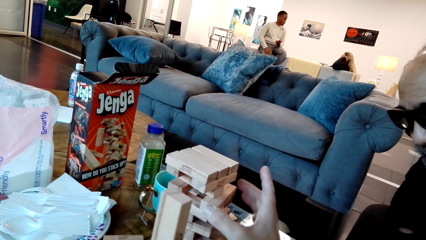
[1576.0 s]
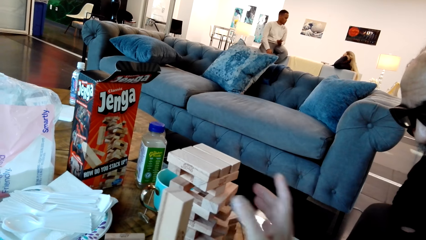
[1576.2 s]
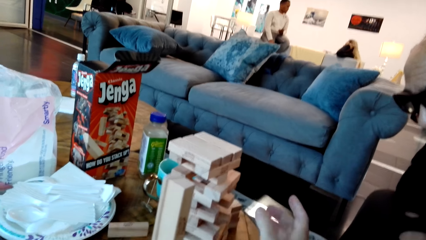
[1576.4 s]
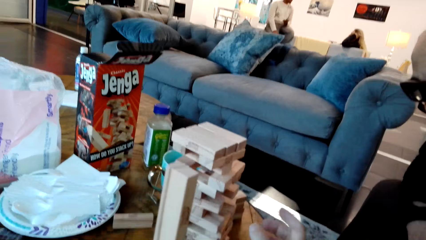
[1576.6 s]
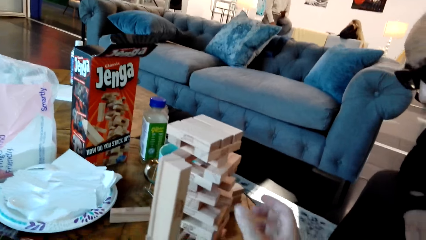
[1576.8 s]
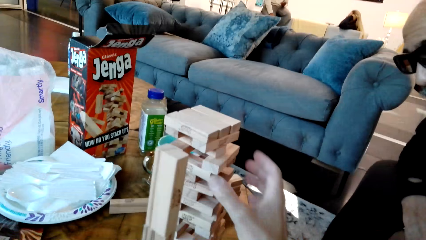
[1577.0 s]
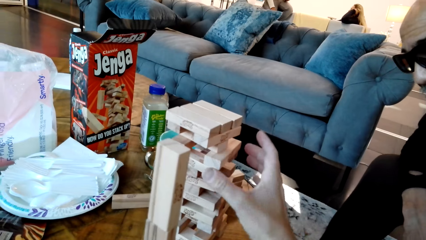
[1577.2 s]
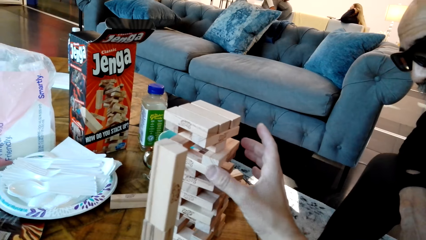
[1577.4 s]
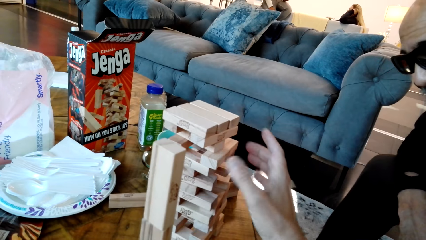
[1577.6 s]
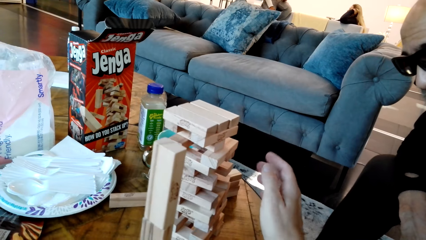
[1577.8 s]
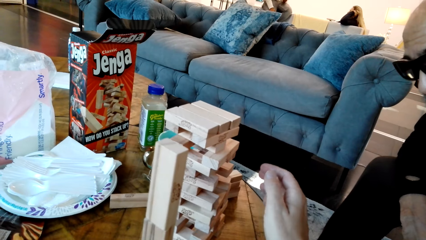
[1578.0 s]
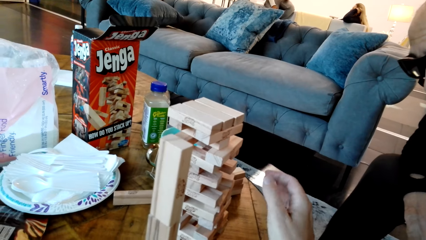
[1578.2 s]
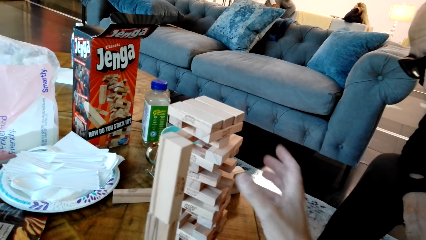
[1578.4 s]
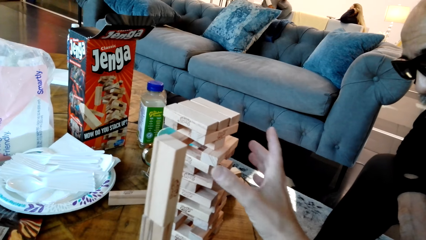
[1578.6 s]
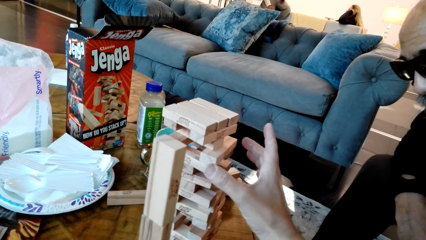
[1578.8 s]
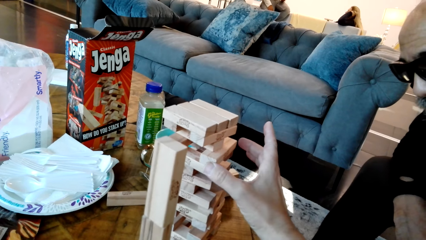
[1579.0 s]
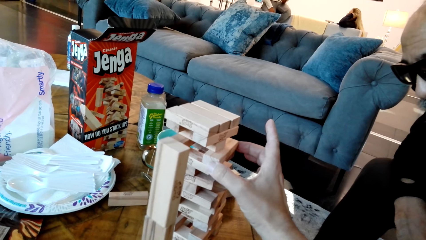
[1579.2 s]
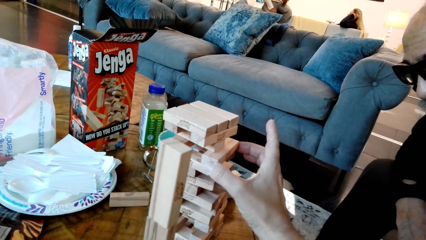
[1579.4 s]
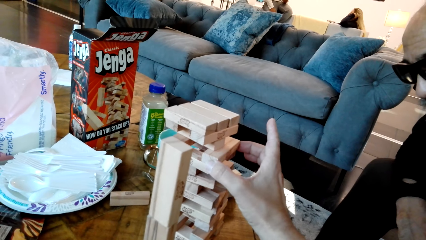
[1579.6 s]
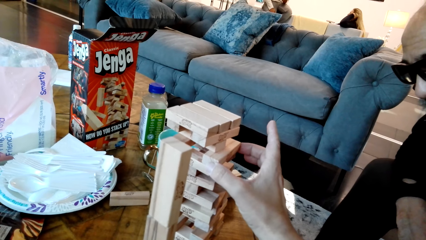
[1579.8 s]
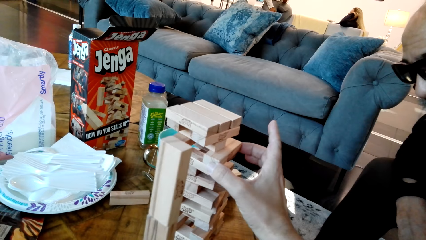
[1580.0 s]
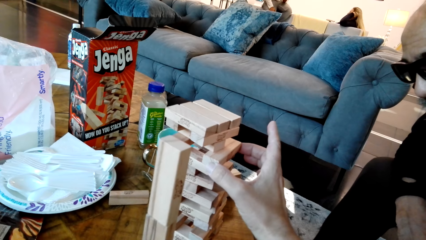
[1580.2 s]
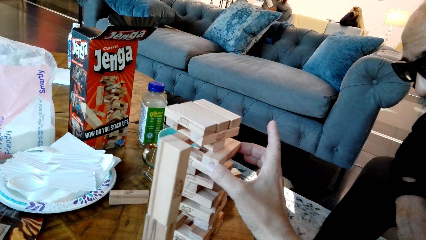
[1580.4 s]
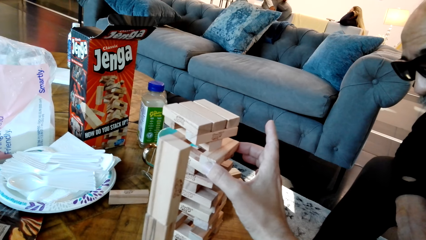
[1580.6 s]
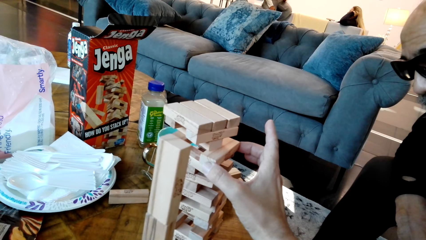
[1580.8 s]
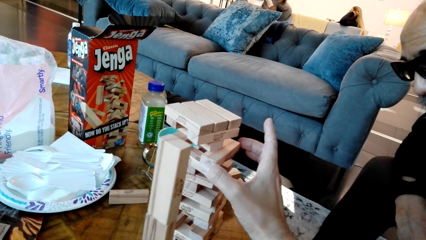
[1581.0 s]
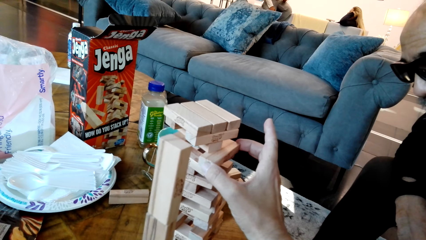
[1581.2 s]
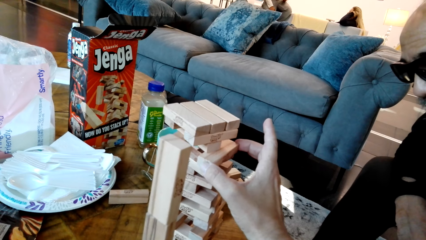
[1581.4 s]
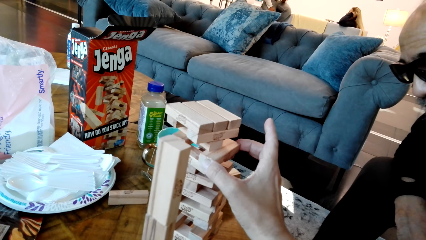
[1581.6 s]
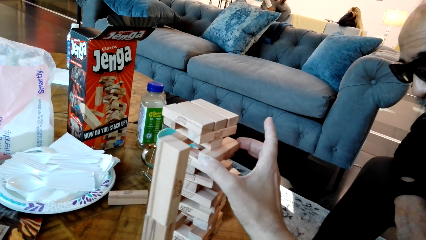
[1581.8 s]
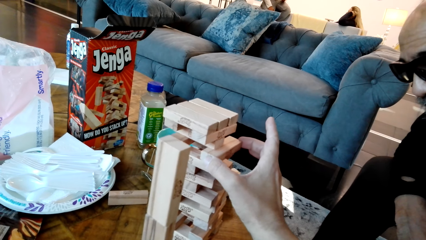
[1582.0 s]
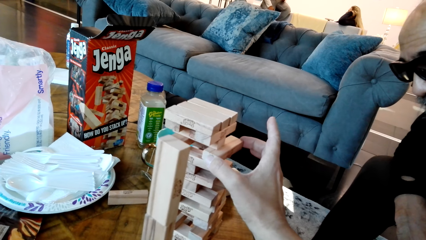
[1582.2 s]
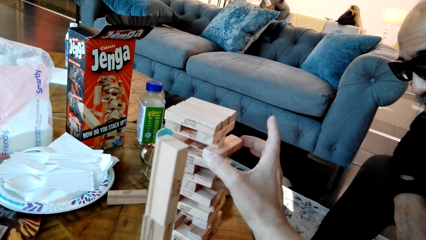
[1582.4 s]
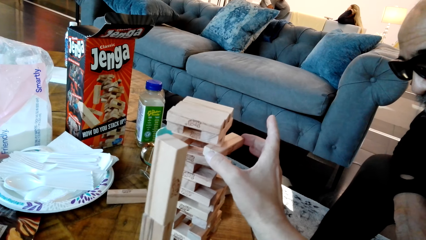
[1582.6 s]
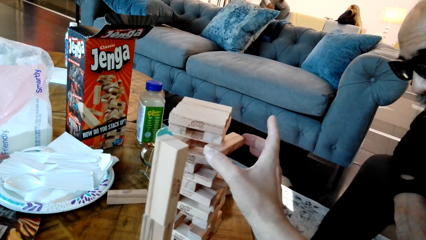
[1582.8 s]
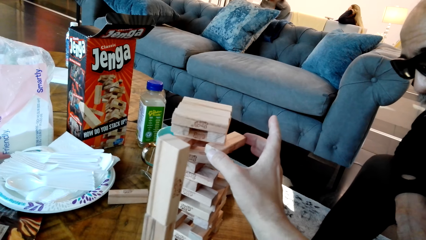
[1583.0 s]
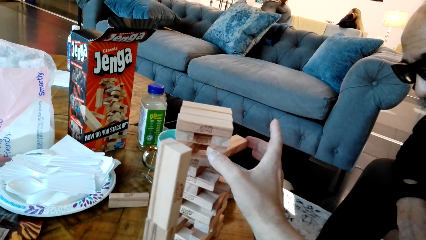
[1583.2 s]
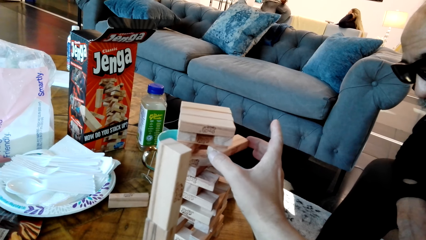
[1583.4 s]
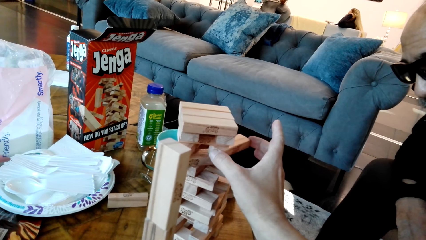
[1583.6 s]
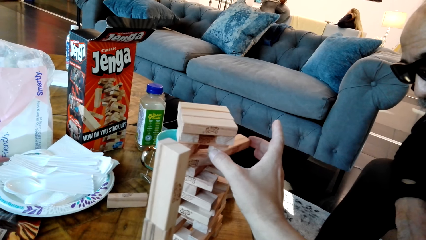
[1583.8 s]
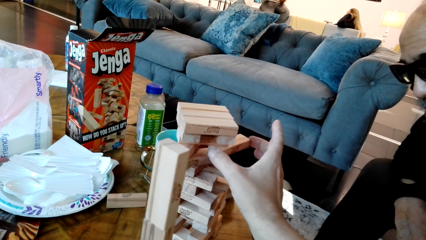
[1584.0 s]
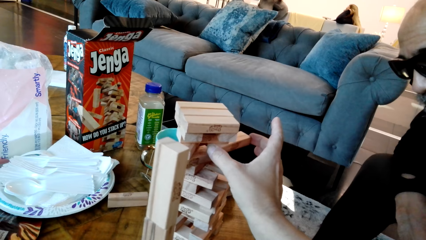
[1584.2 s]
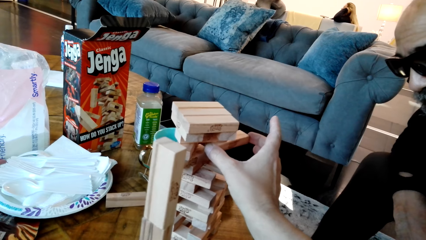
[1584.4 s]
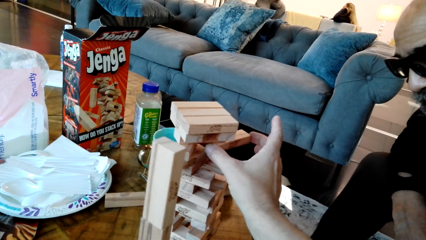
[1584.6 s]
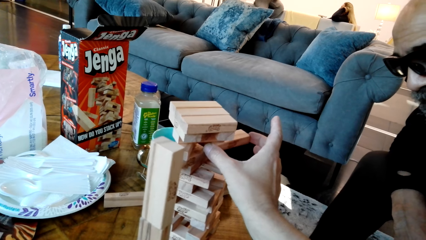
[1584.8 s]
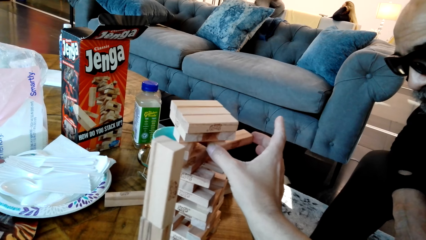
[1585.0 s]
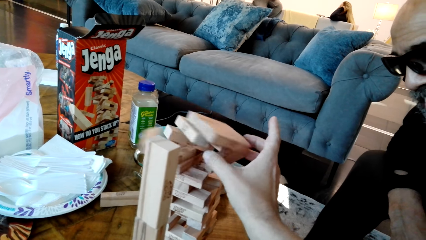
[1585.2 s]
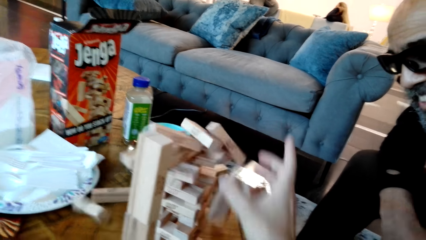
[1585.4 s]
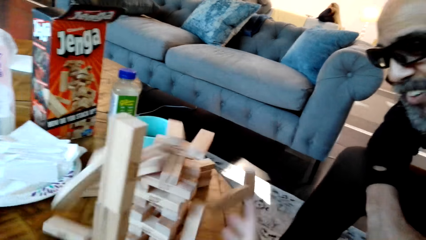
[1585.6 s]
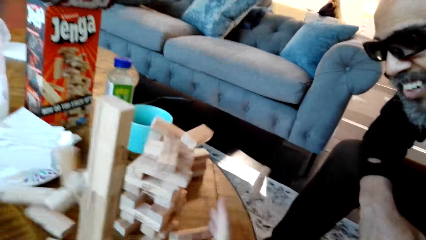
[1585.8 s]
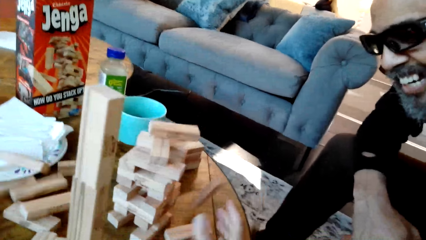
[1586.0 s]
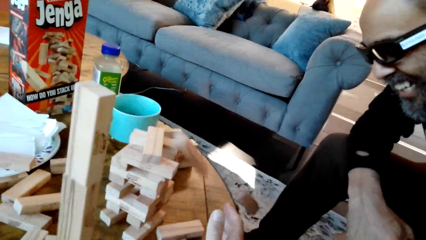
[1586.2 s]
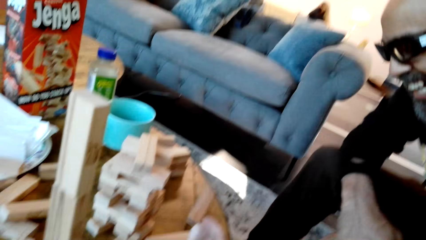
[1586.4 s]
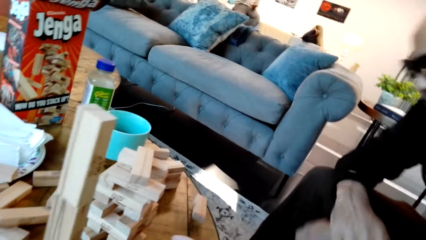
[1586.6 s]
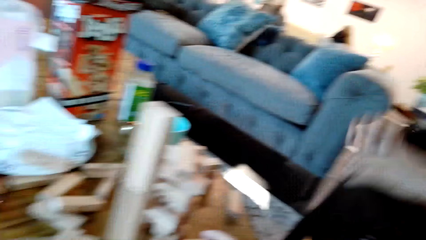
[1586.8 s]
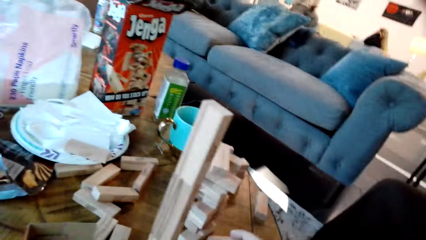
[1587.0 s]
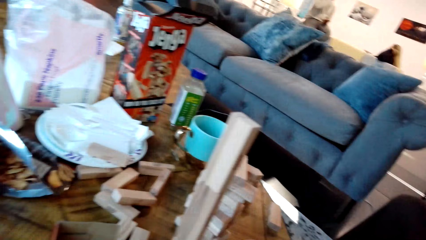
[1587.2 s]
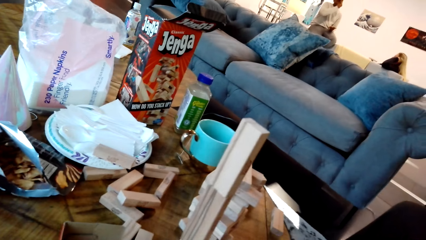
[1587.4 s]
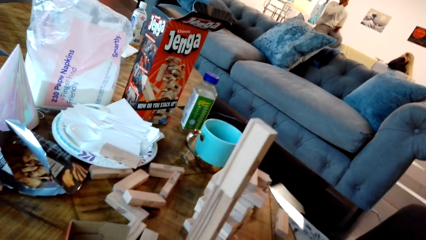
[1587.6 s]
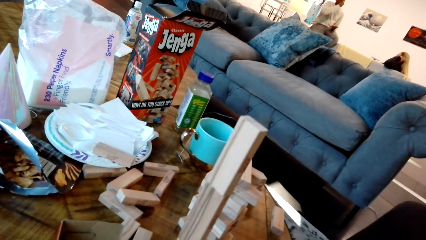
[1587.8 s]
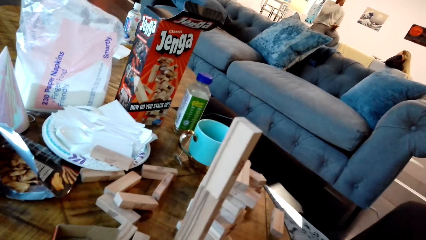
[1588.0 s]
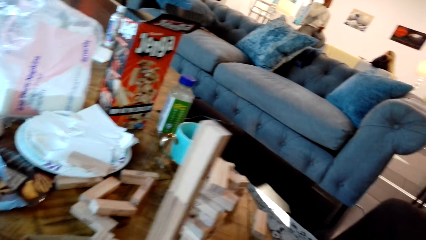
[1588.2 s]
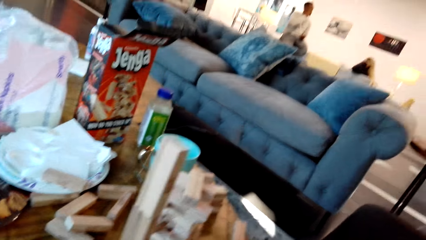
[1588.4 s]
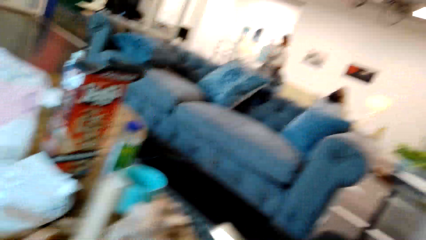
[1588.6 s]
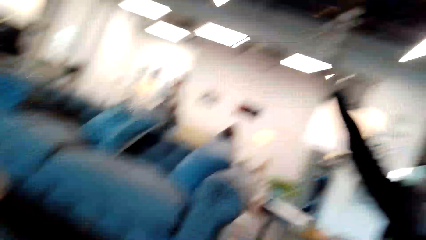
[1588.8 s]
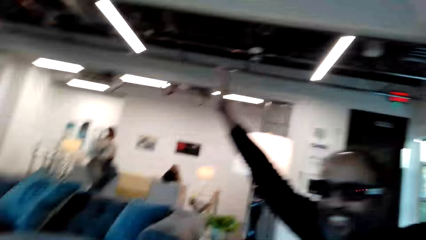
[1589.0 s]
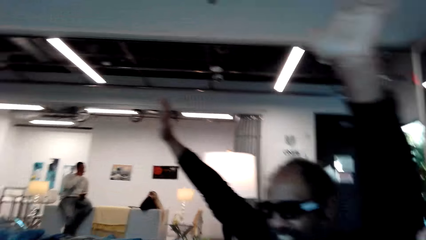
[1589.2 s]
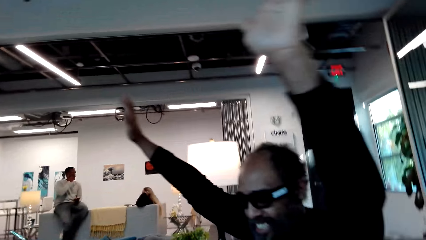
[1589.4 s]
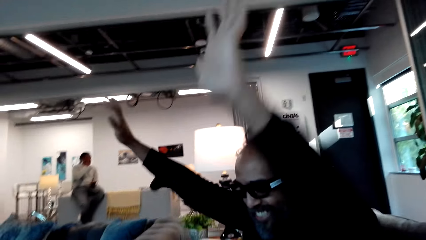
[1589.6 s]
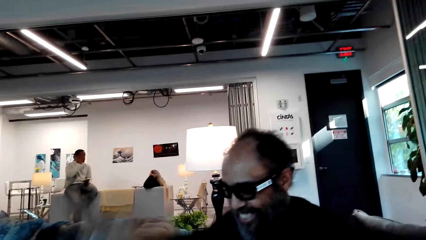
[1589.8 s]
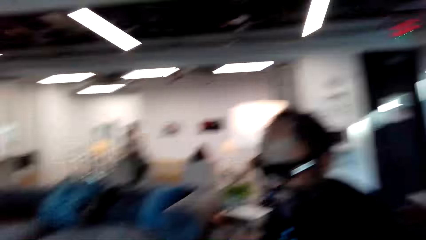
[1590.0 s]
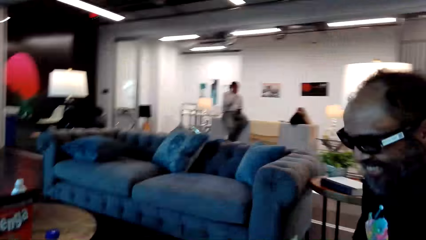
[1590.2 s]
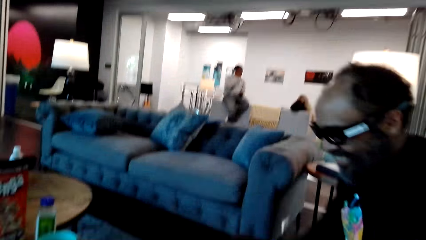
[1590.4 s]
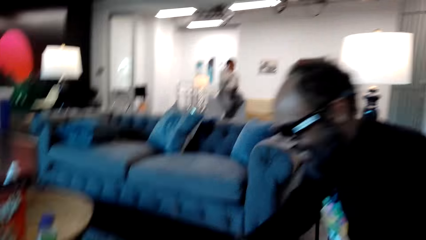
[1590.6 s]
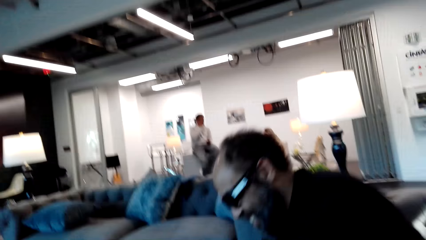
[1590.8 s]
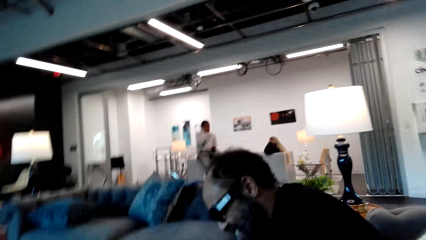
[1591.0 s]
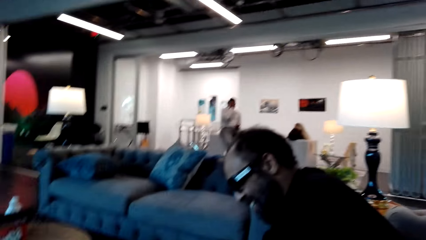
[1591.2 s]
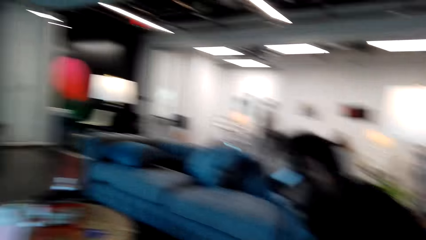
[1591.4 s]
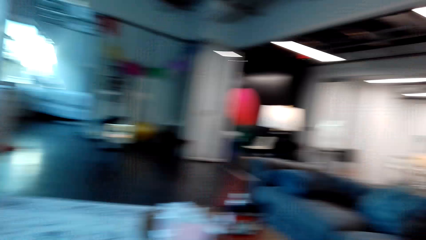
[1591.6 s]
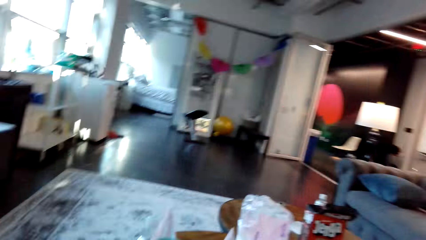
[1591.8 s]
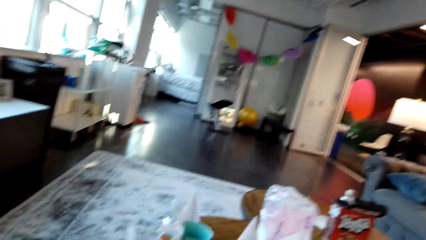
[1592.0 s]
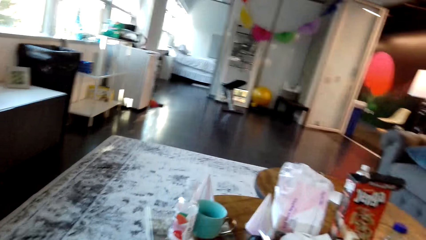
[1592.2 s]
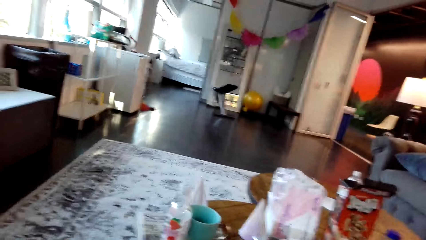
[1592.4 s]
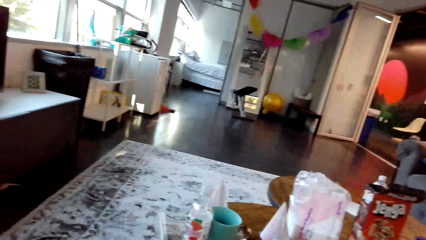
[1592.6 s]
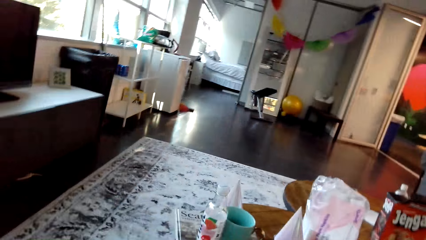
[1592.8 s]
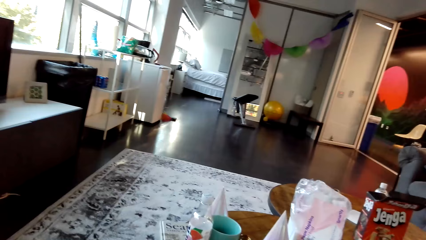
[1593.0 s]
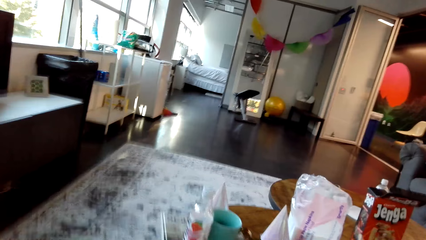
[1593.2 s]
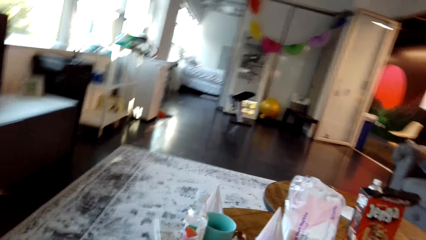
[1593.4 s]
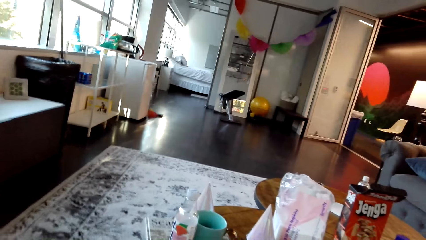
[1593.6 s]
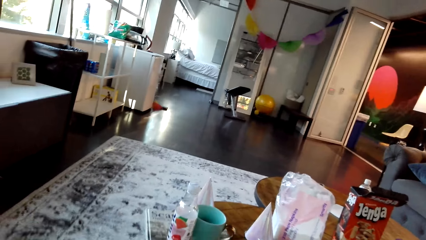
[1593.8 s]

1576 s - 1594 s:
The camera wearer pulls the block. They disconnect the jenga blocks. A man raises his hands up. The man lowers his hands down. The camera wearer looks around the house.
